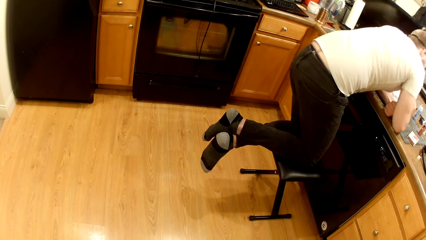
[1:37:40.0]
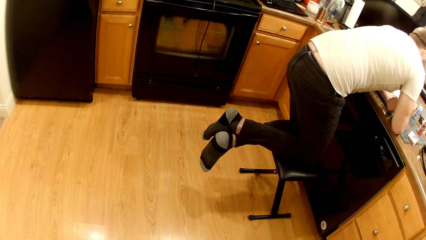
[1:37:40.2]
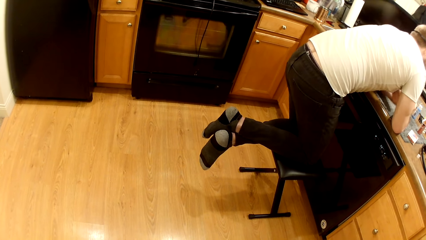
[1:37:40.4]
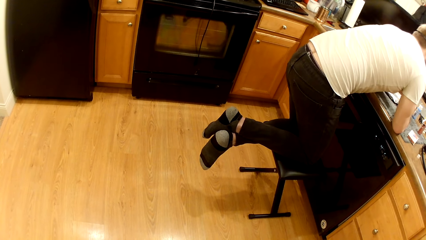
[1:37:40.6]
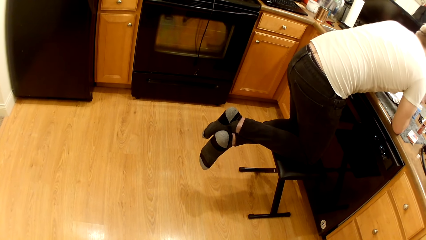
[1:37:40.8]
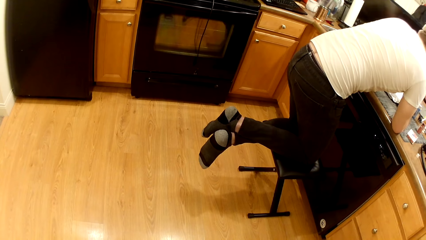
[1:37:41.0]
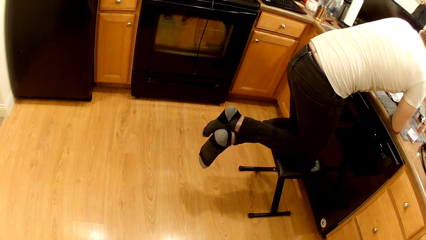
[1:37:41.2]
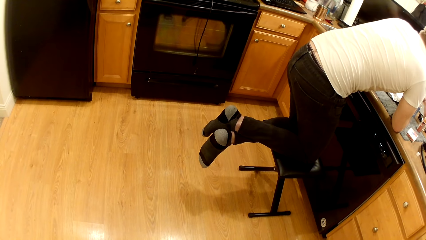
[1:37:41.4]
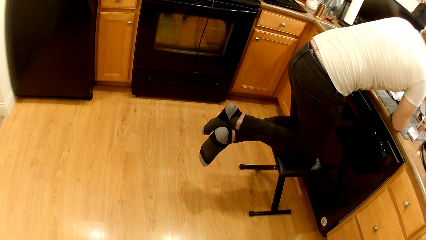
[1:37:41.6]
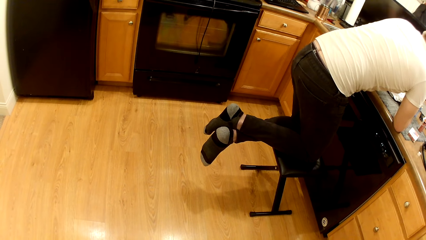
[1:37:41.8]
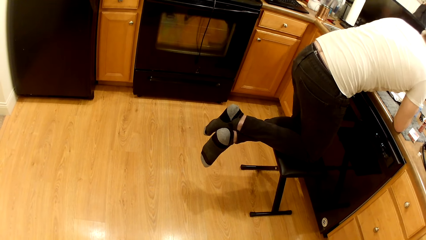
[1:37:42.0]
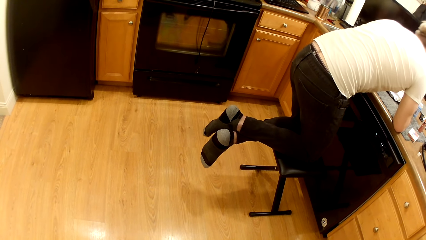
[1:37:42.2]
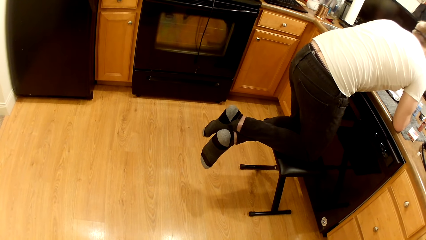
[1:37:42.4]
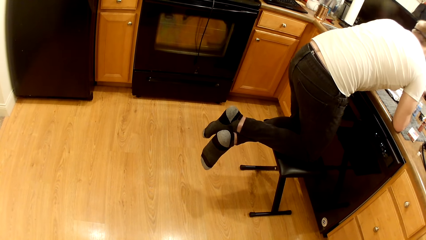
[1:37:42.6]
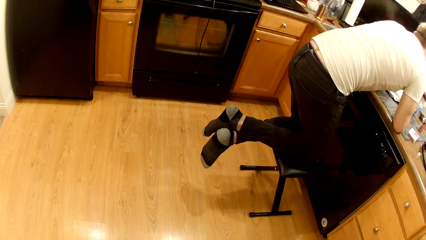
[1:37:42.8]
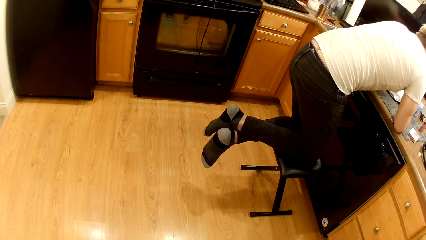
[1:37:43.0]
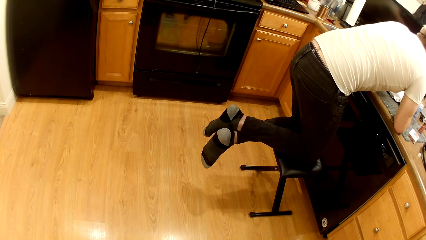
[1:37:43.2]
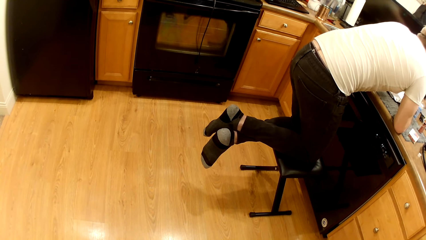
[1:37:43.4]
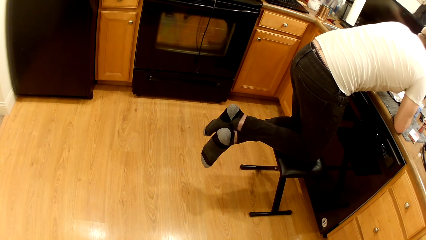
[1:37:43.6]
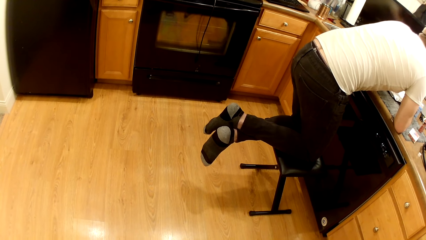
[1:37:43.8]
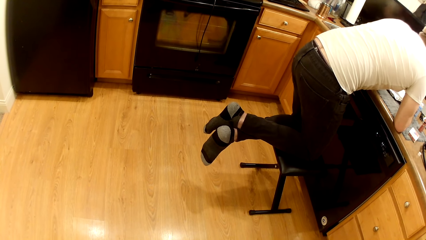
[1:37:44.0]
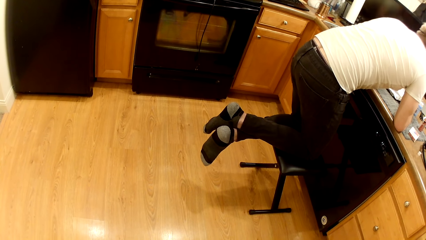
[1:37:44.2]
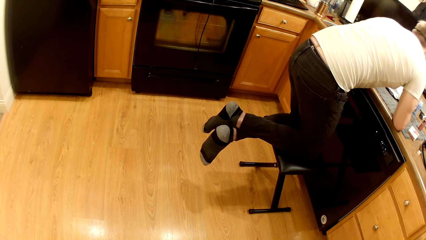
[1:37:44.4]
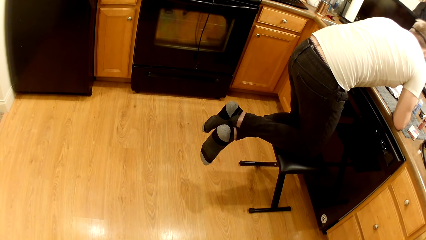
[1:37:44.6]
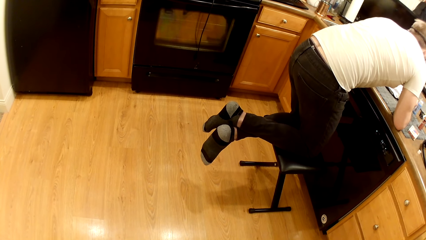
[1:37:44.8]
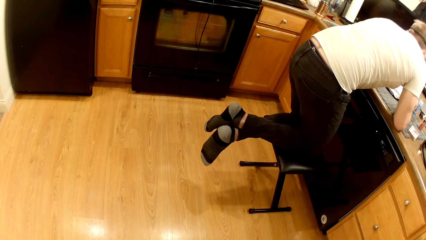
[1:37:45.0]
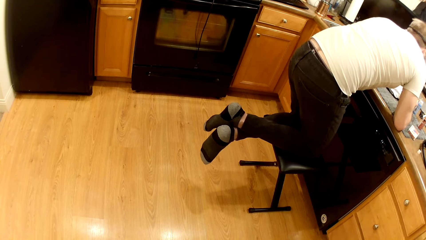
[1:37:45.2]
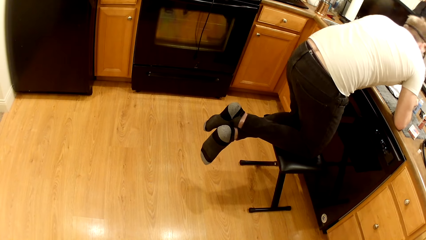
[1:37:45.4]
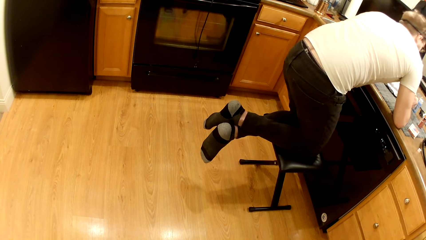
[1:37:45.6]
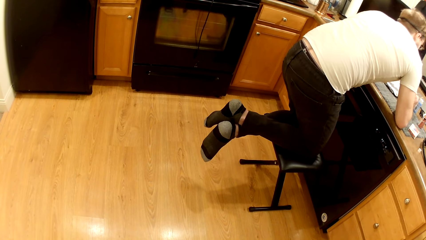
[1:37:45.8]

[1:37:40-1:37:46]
The man adjusts his right hand on the work table and stretches his left hand forward on the work table.

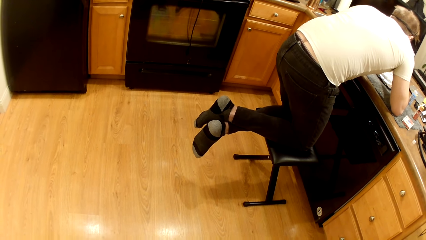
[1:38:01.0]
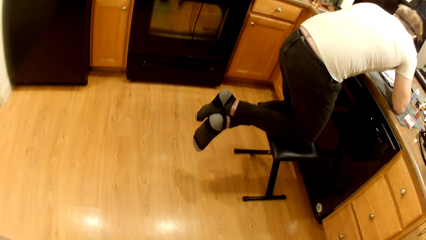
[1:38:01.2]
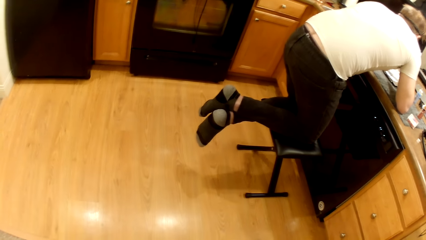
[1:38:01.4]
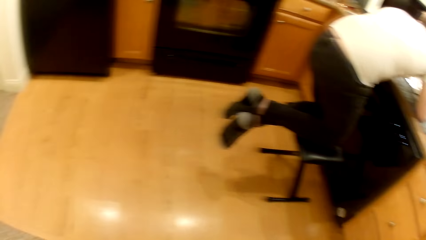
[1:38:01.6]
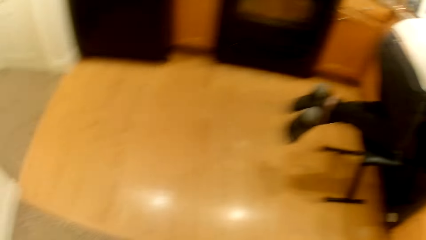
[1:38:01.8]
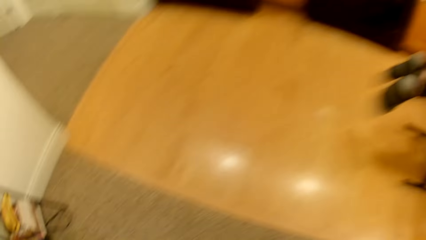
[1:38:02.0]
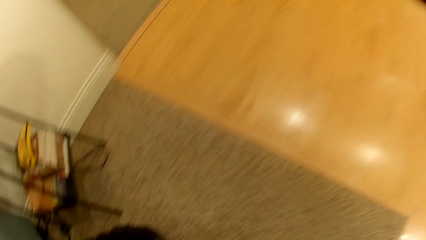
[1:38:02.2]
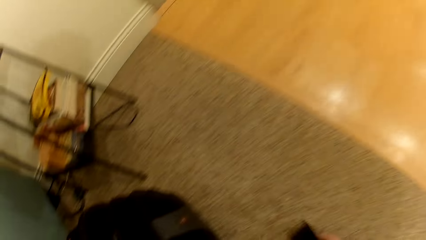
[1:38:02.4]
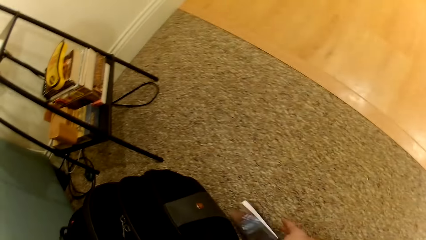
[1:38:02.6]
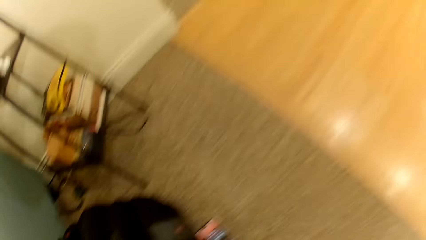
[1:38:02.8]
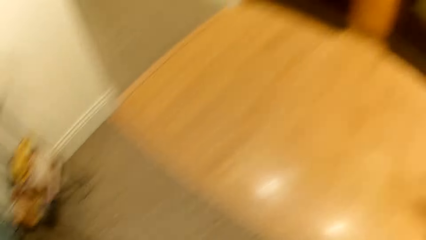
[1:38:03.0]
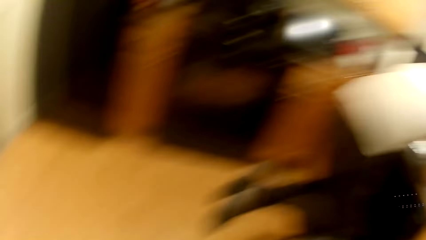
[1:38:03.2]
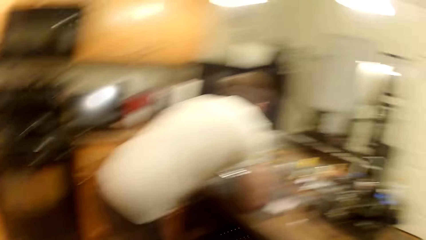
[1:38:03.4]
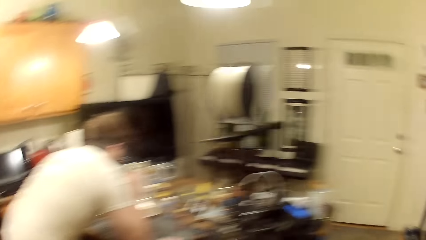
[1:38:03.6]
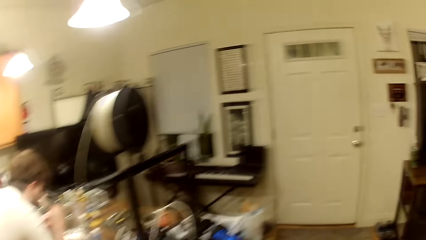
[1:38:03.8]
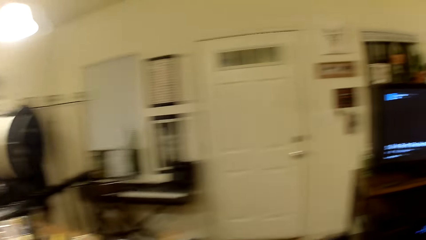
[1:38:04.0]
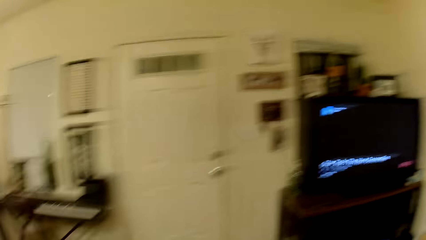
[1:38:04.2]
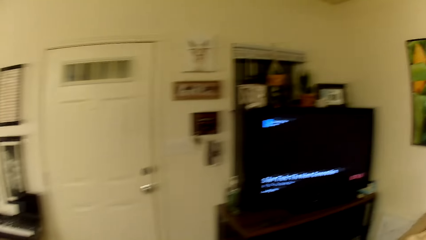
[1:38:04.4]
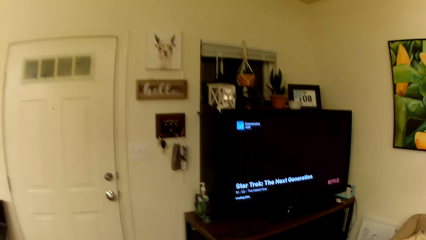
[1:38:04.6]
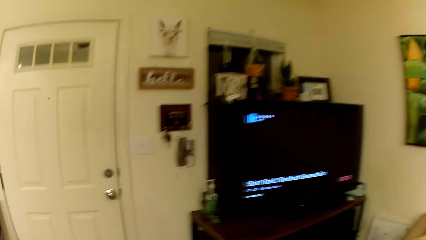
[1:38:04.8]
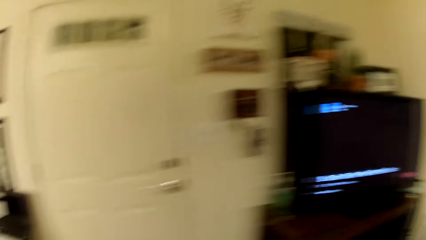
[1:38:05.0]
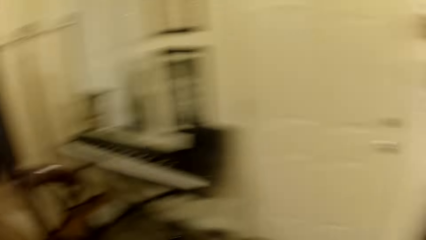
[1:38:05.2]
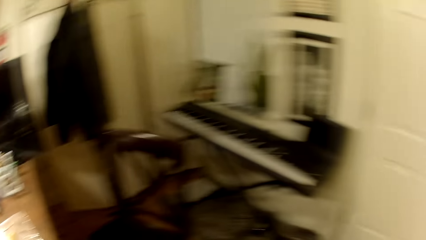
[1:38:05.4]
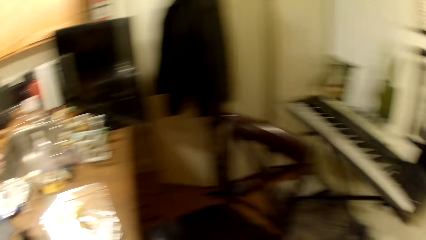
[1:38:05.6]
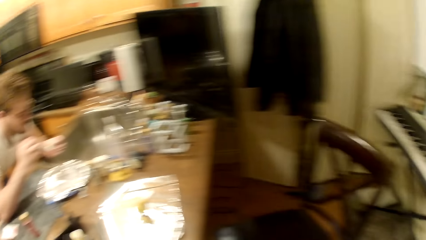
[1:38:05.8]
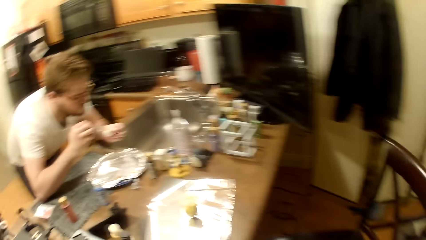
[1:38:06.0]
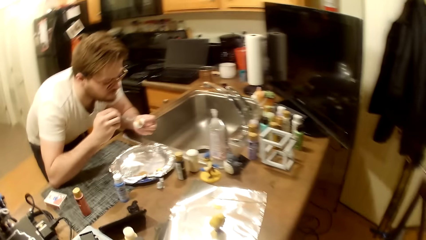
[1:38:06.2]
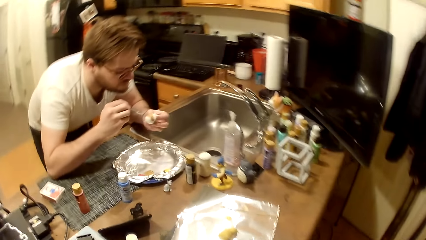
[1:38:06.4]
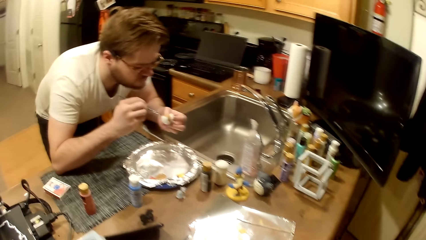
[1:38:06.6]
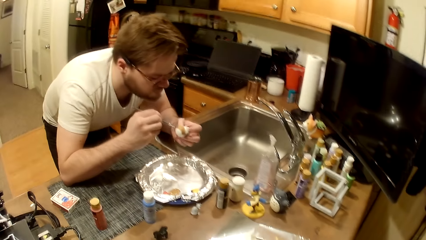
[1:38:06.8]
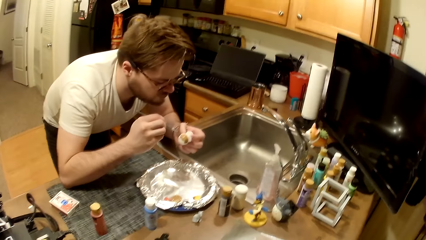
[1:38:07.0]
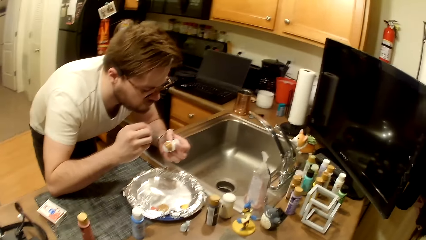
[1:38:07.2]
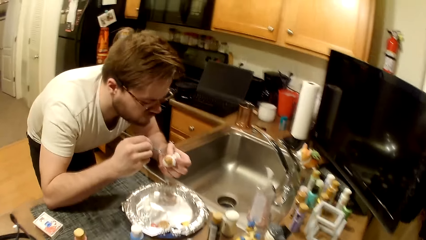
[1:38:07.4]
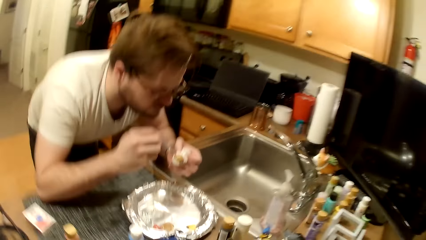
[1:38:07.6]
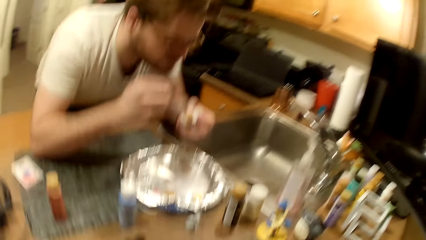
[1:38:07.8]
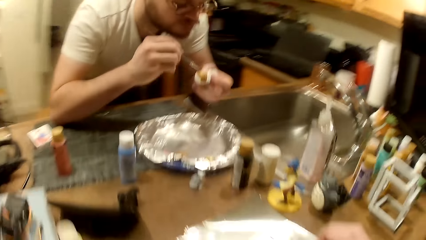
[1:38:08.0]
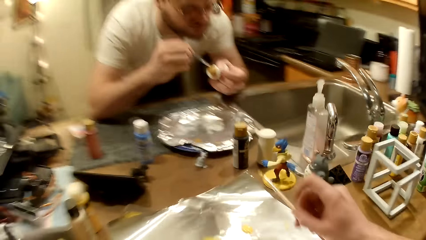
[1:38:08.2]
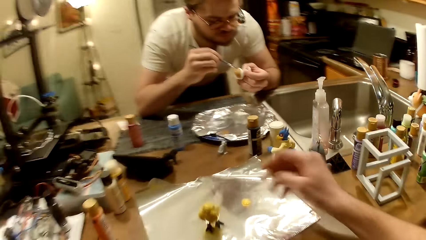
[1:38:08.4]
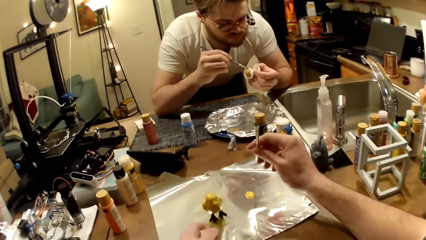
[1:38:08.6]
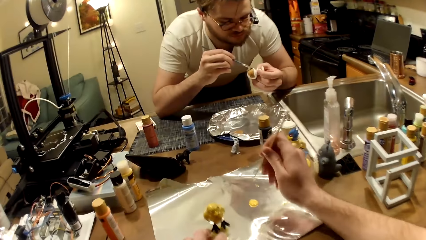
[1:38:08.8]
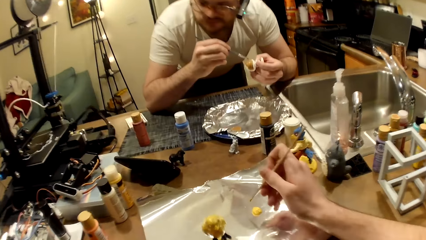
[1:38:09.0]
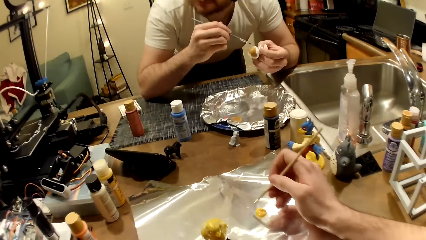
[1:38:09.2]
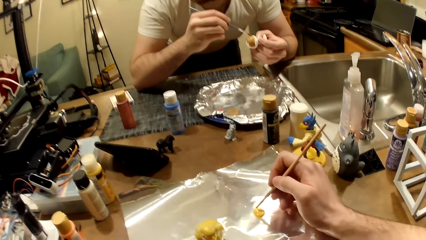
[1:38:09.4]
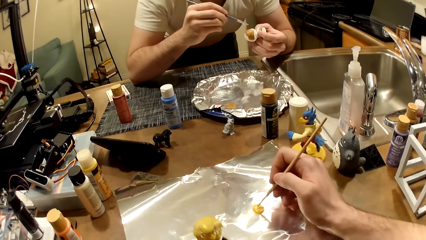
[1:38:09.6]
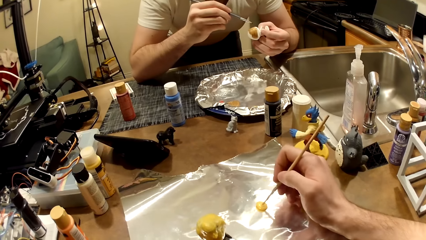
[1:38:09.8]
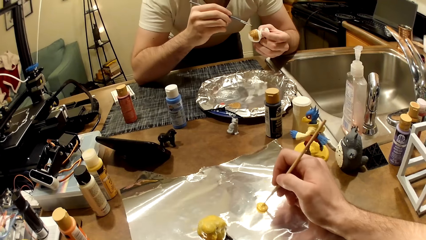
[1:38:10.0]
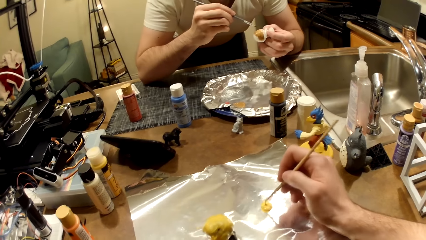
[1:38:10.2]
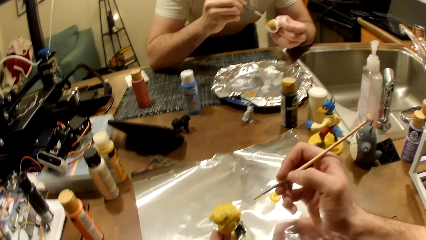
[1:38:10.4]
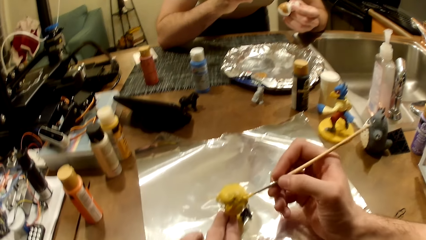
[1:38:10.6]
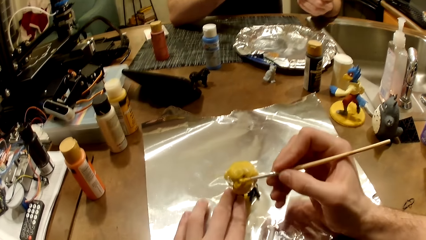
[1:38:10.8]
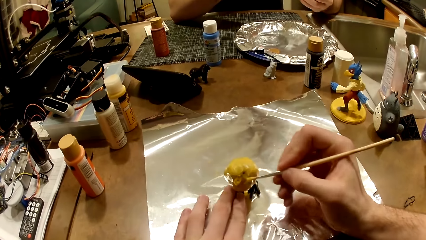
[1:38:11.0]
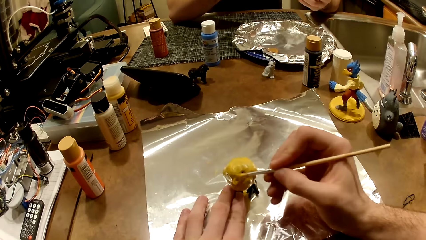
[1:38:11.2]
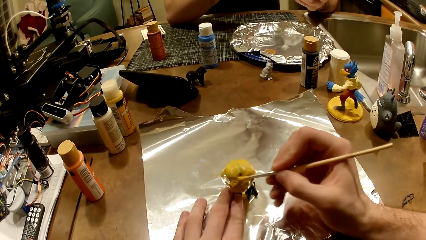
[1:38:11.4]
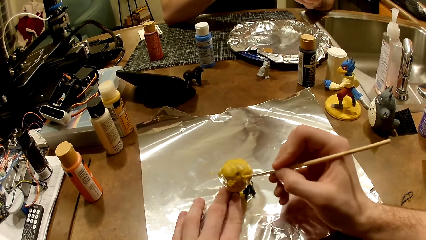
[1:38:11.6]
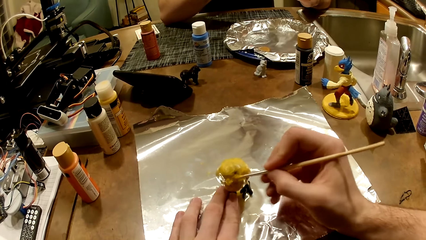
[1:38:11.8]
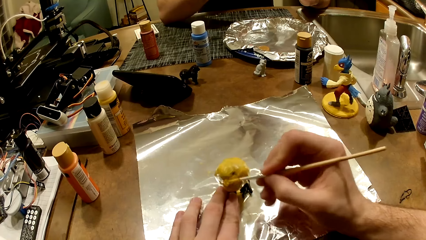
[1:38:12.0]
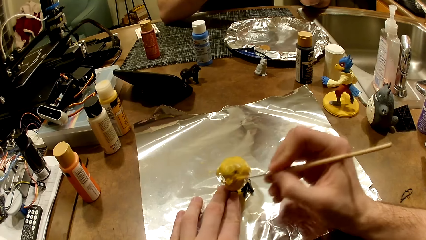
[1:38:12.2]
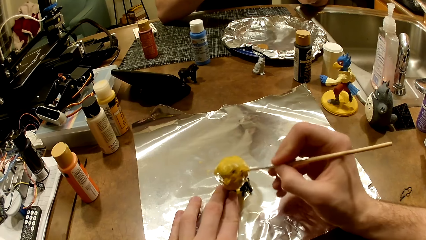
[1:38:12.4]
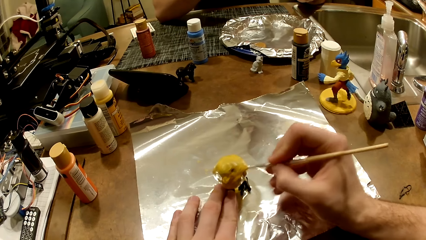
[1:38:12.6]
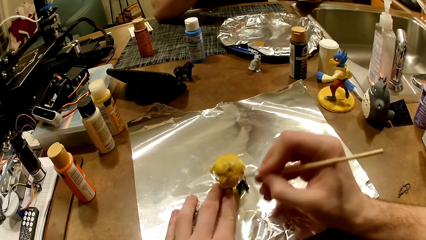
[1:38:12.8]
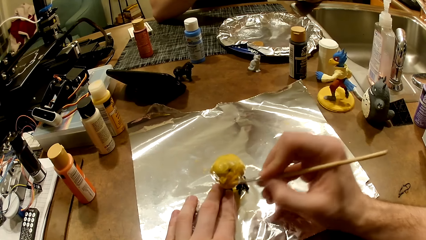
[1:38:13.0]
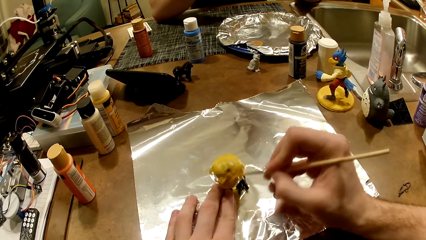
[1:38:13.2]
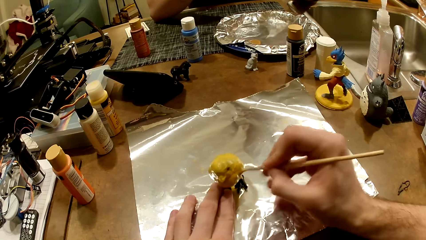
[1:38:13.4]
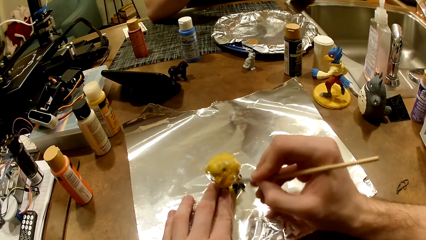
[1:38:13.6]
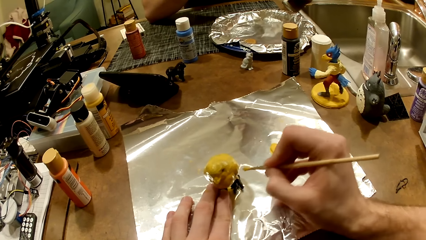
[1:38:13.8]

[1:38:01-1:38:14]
The camera wearer looks around the room. He walks towards the work table. A man paints a white figurine in his left hand with the paint brush in his right hand. The camera wearer picks up the paint brush with his right hand. He dips the paint brush in the cream-colored paint with his right hand. He holds the bird figurine in place with his left hand. He paints the bird figurine with the cream-colored paint and the paint brush in his right hand.
